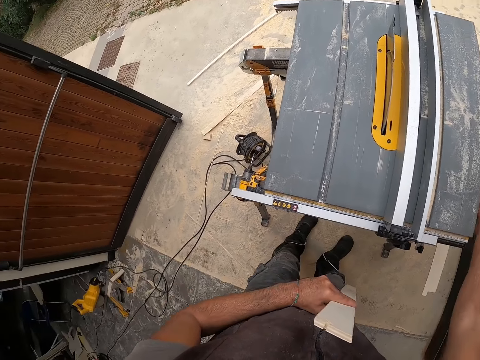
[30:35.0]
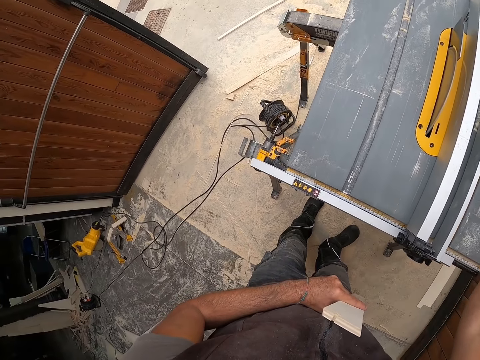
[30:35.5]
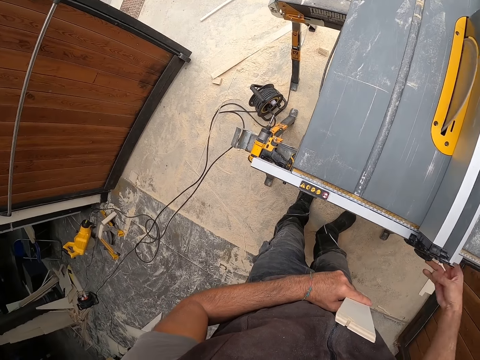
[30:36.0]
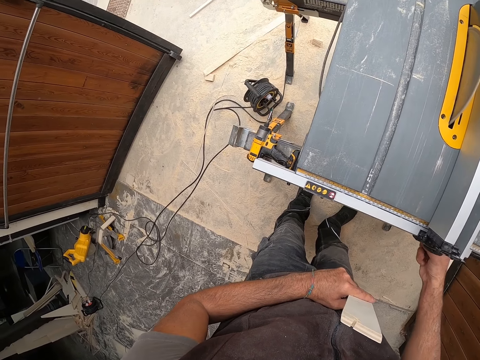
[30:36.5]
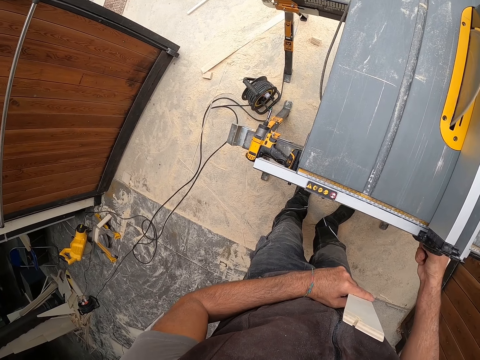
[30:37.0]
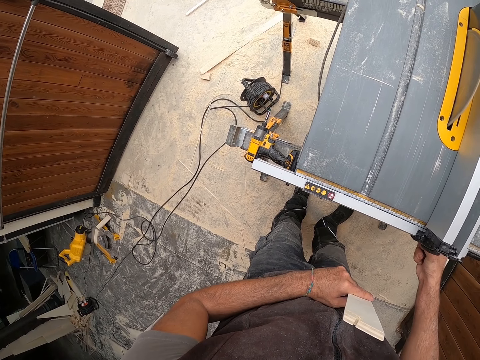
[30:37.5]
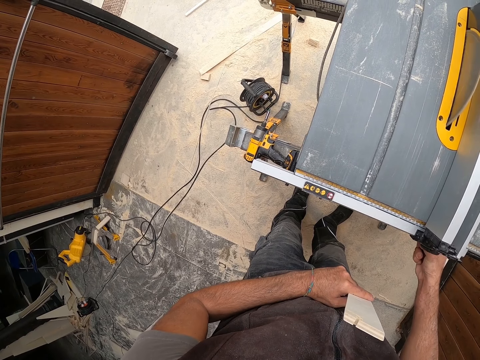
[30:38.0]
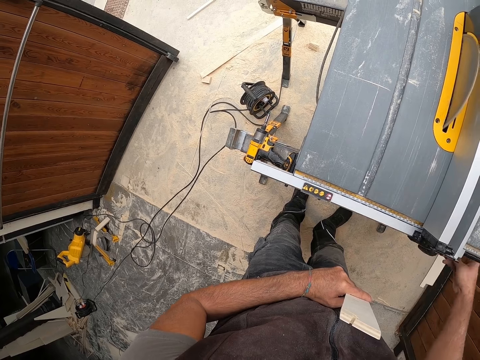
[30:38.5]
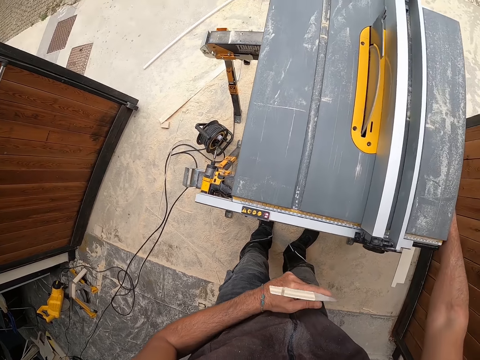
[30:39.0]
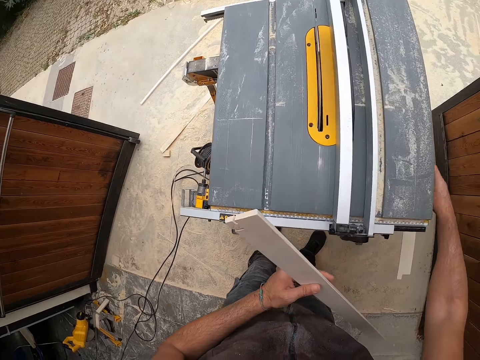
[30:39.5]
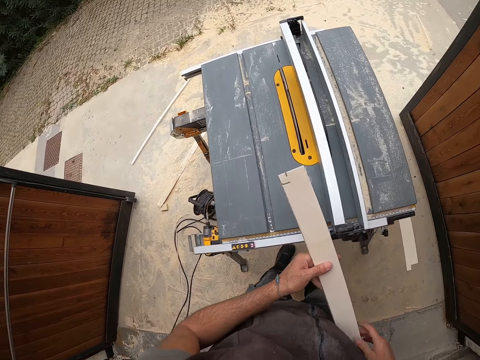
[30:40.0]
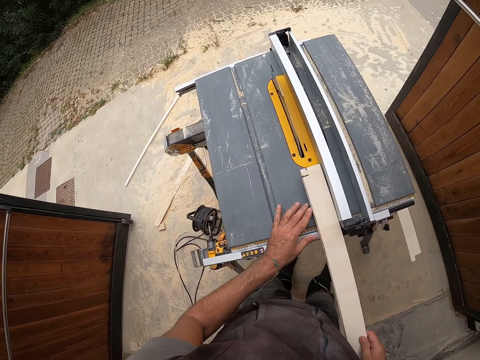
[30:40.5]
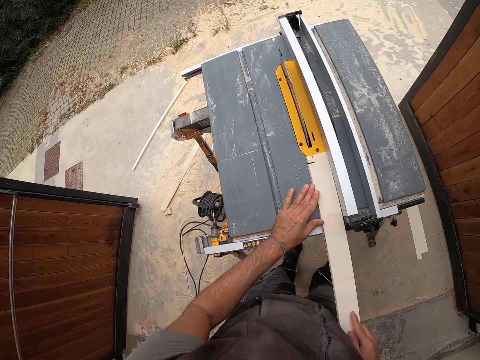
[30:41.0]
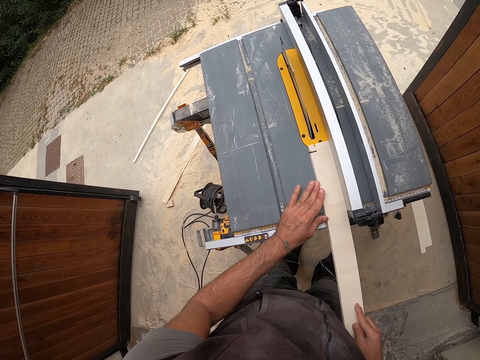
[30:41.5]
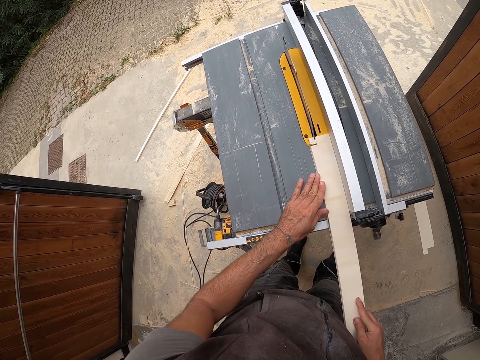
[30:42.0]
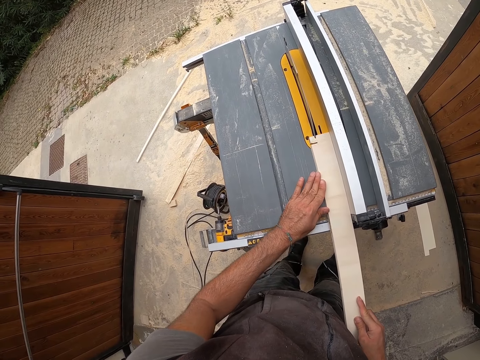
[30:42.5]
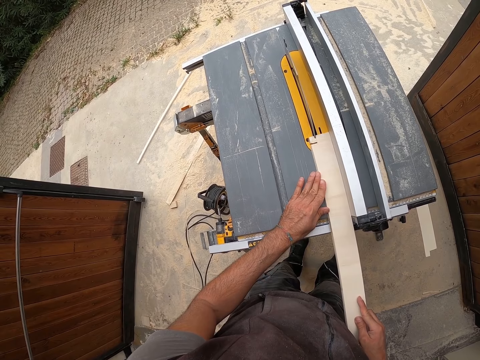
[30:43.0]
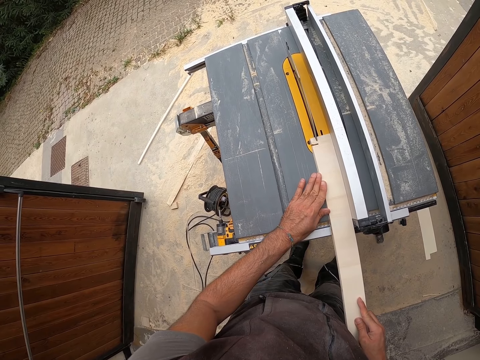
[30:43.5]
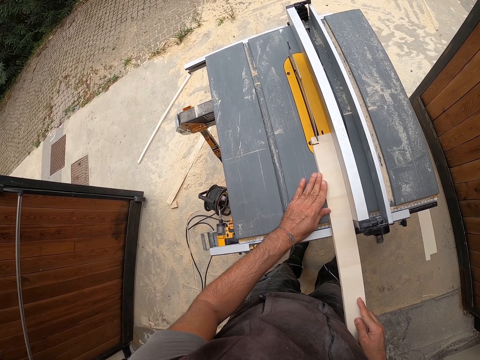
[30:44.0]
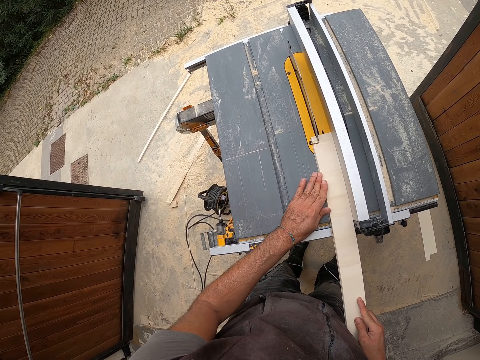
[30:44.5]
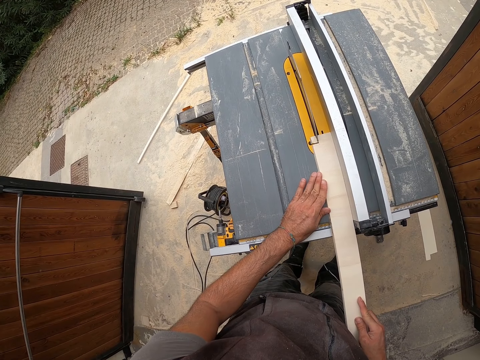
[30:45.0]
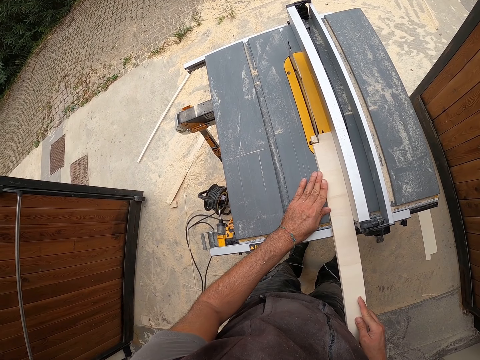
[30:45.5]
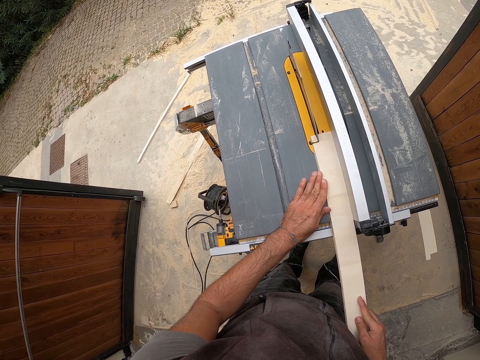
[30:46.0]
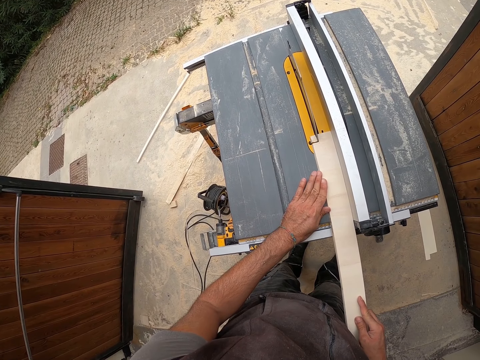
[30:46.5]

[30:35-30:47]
The camera wearer passes the piece of wood in his right hand to his left hand. He adjusts the fence of the table saw with his right hand. He switches off the machine. He adjusts the blade guard. He starts the machine. He places the wood on the table saw. He holds the piece of wood with both hands. He cuts the piece of wood with the table saw with his hands.

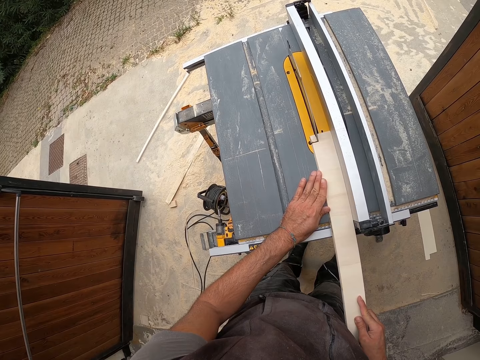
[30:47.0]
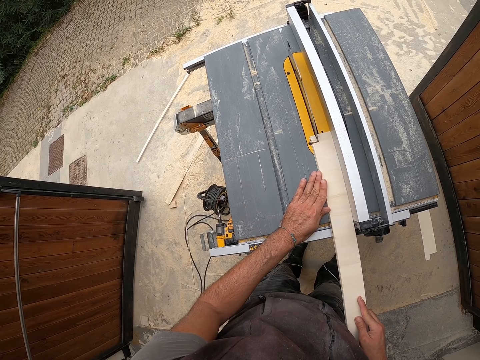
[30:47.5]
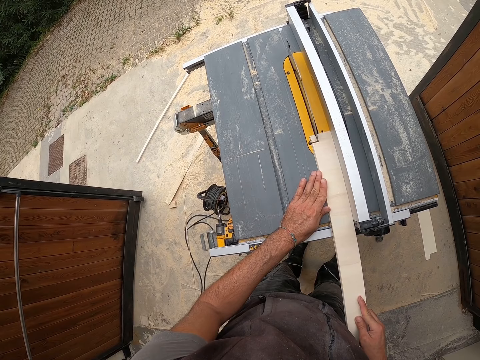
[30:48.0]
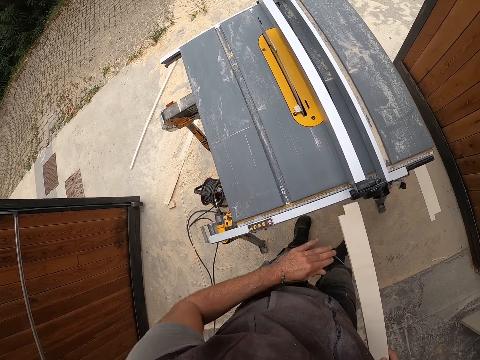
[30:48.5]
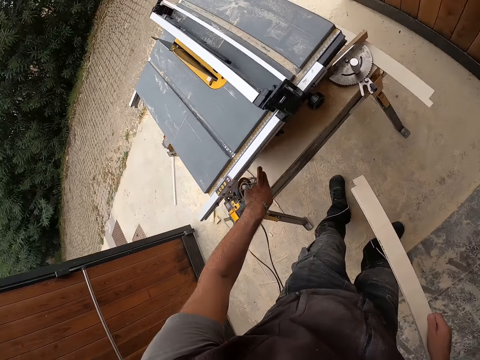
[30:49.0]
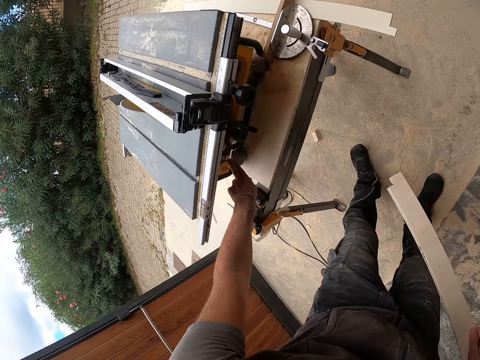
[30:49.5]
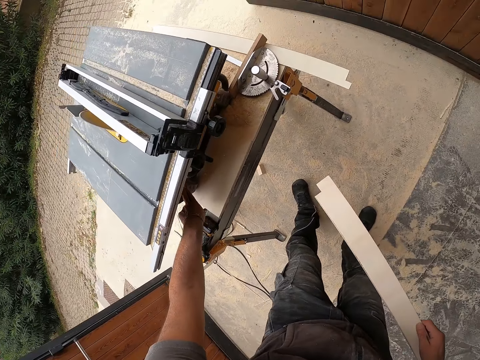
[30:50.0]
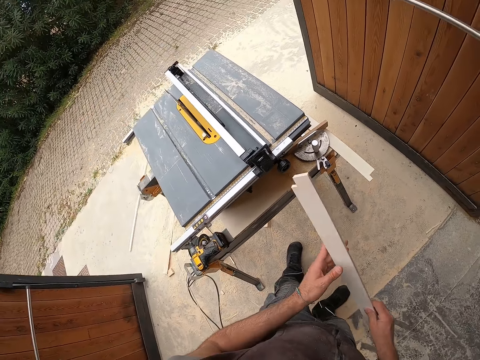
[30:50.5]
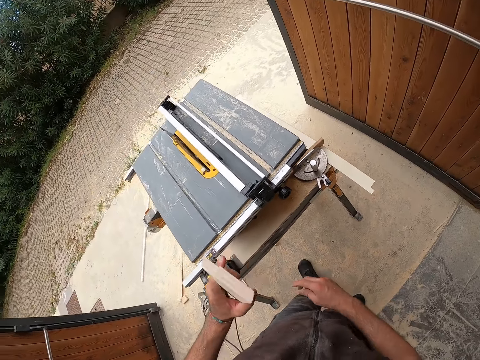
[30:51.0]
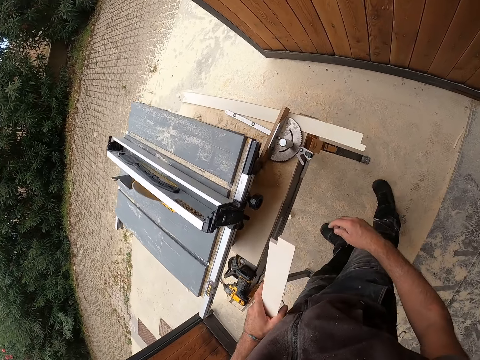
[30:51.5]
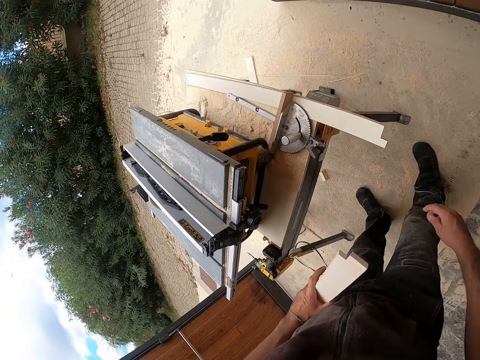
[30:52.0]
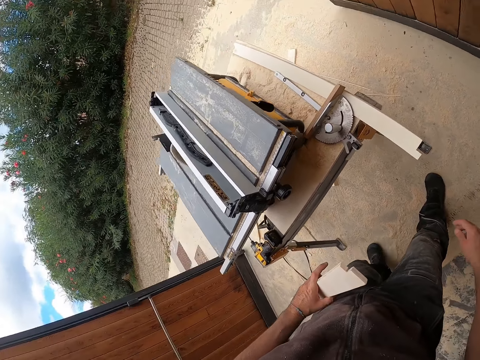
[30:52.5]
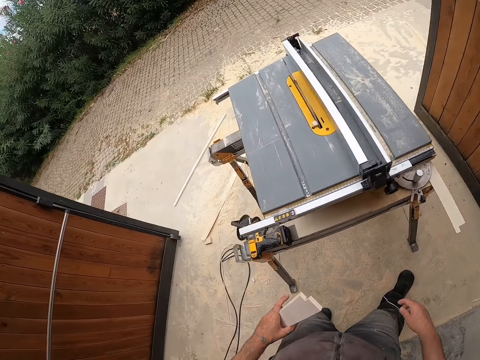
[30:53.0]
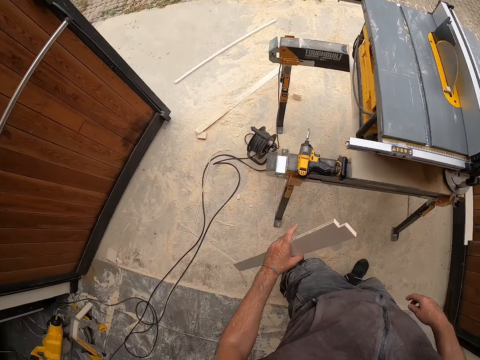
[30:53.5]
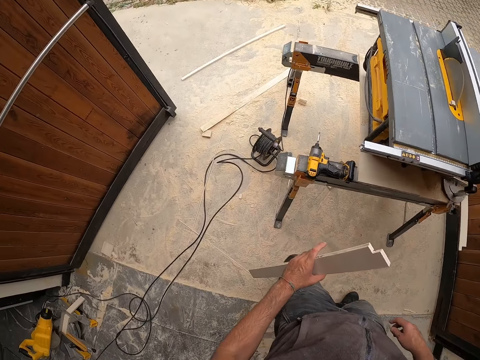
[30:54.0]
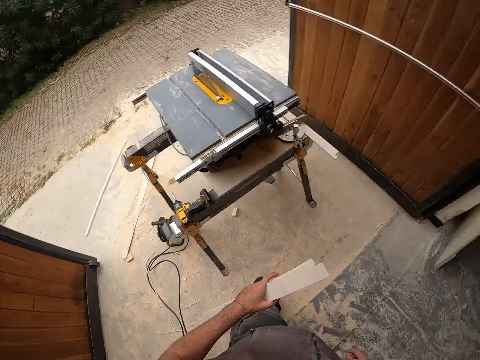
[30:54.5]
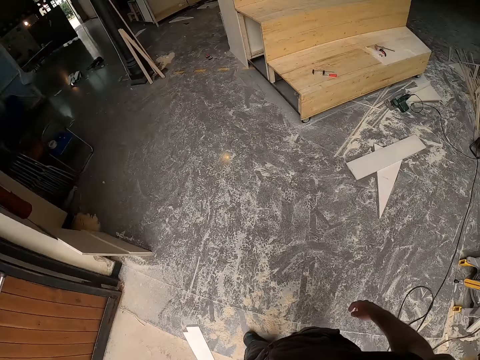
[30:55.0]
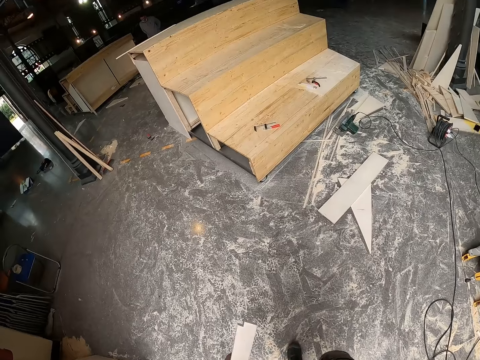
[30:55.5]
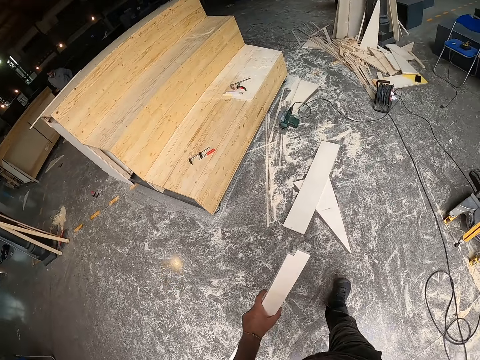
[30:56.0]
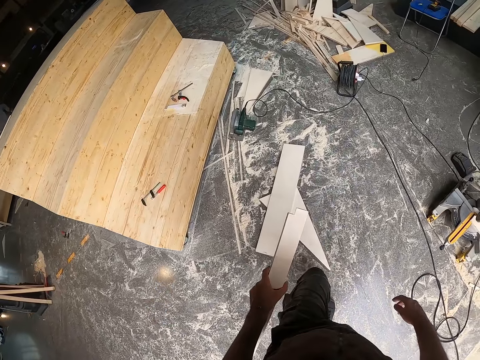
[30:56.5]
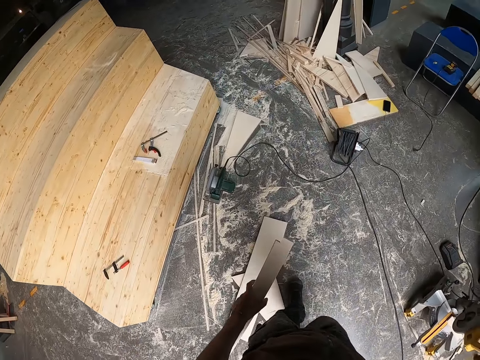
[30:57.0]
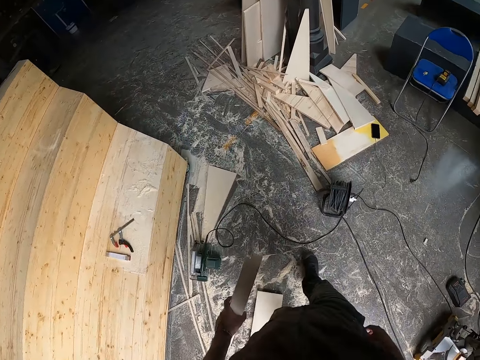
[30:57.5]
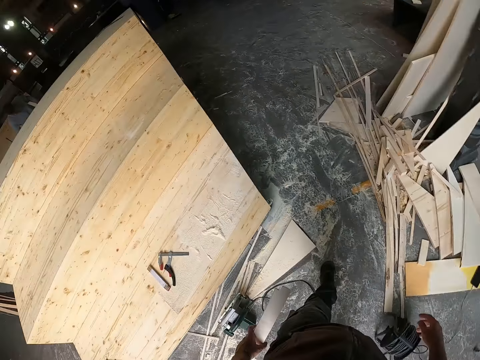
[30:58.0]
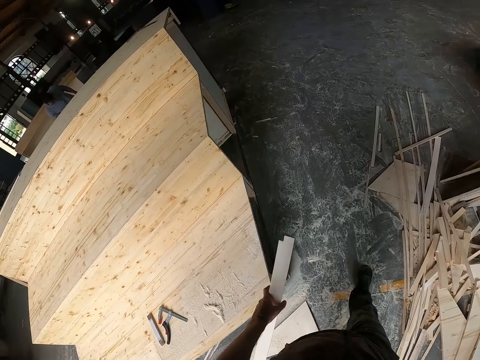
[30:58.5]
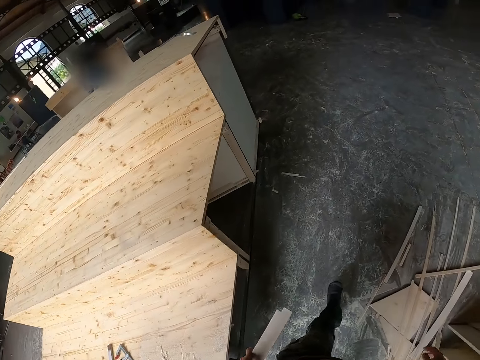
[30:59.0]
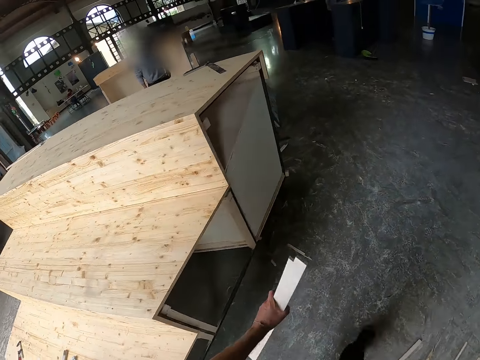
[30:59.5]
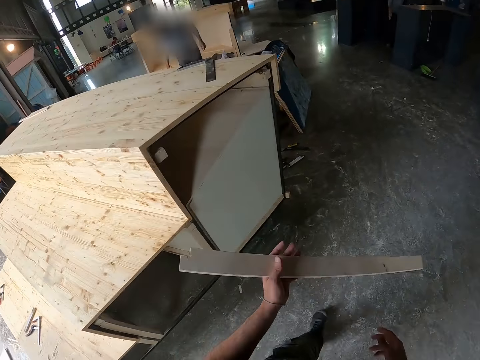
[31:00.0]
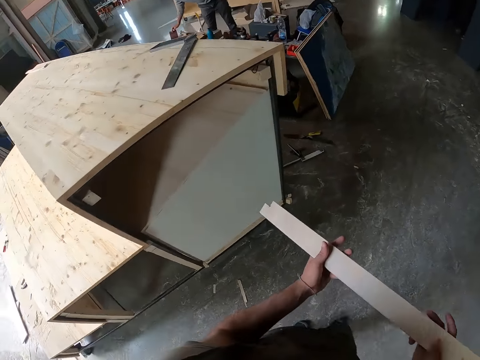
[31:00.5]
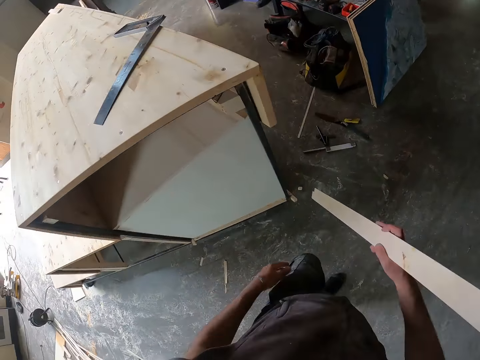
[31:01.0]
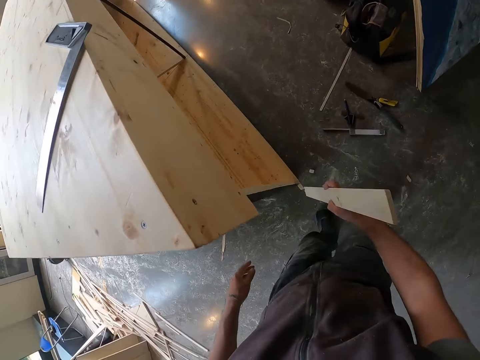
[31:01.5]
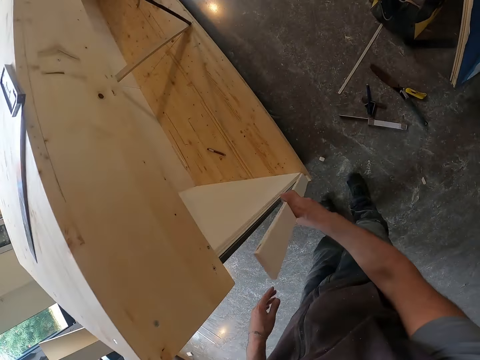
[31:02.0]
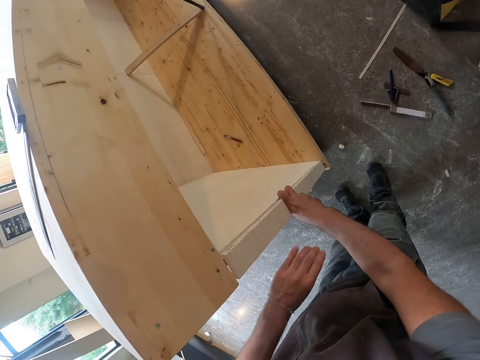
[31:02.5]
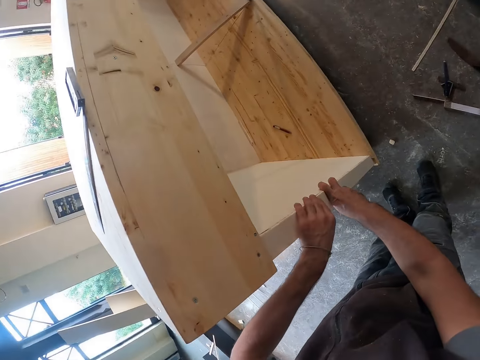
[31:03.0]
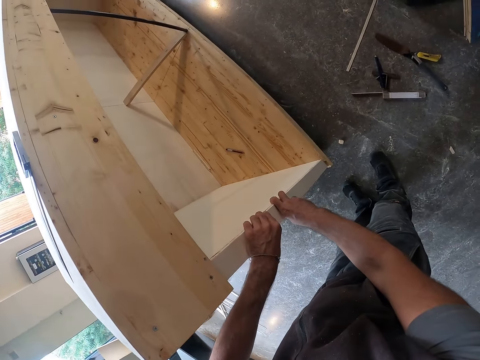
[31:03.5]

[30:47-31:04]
The camera wearer removes the piece of wood from the table saw with his right hand. He presses something. He switches off the table saw with his left hand. He passes the piece of wood in his right hand to his left hand. He looks around the table saw. He walks around the workshop. He passes the piece of wood in his left hand to his right hand. He places a piece of wood on the wooden structure. He fixes the piece of wood on the wooden structure with both hands.
